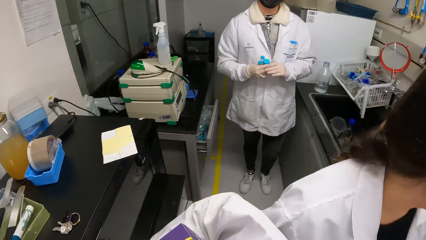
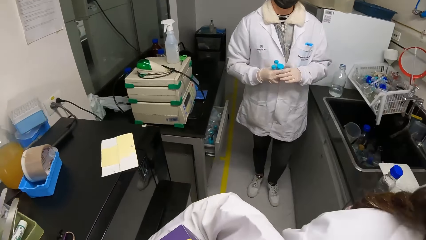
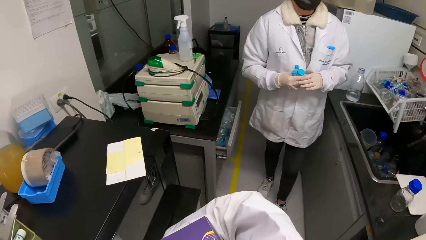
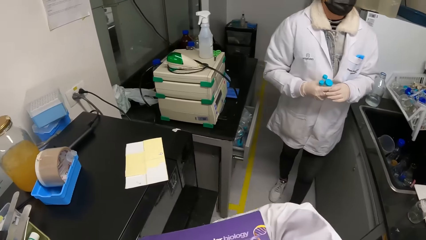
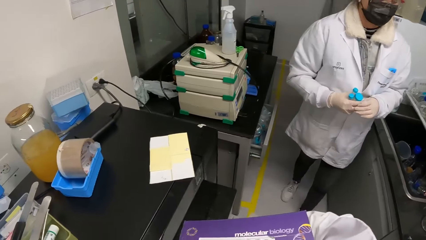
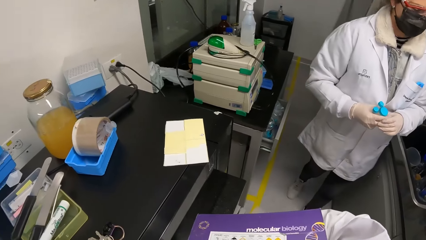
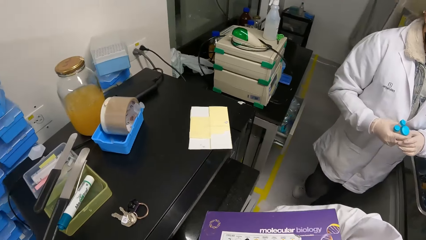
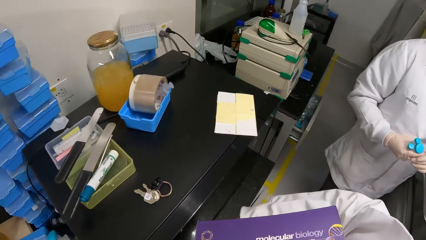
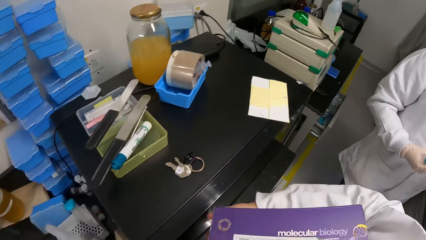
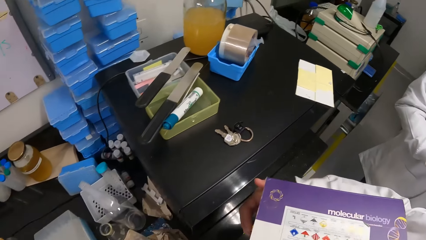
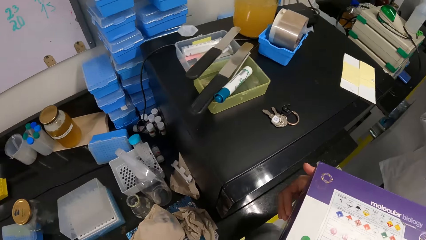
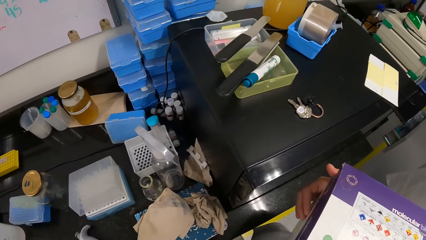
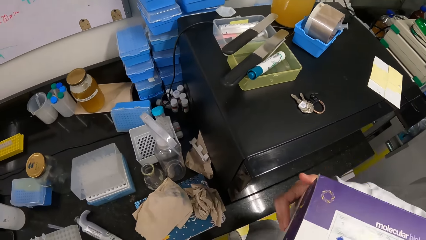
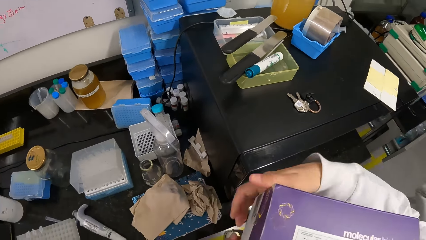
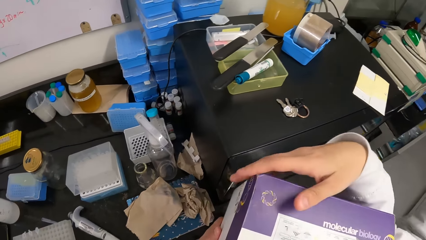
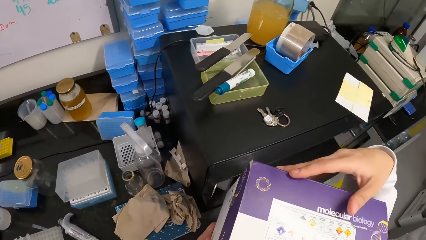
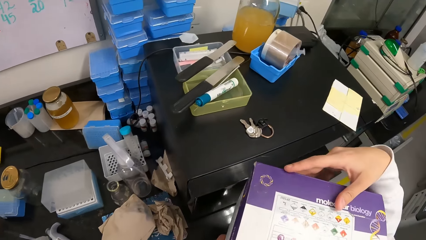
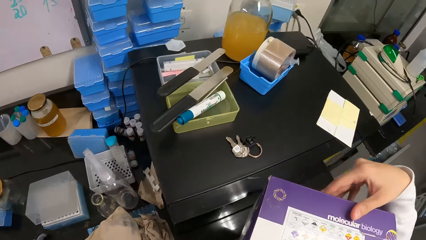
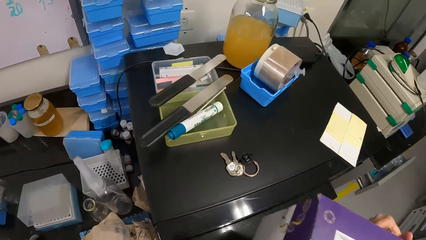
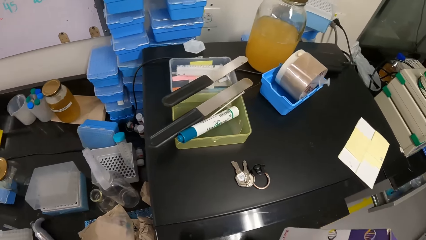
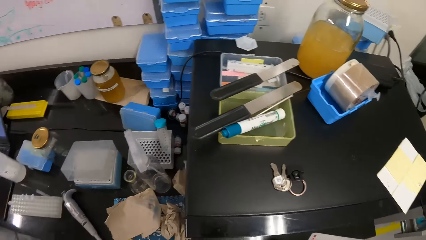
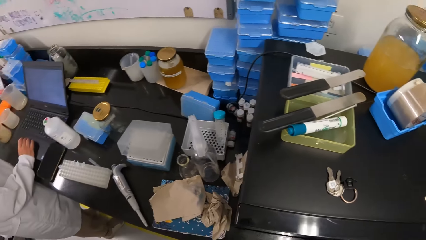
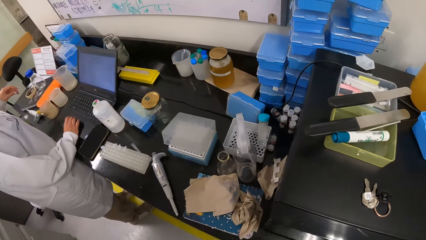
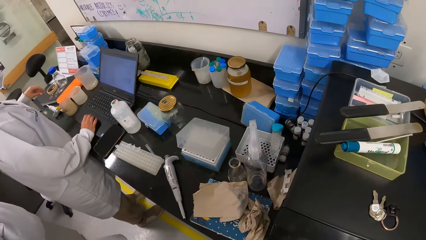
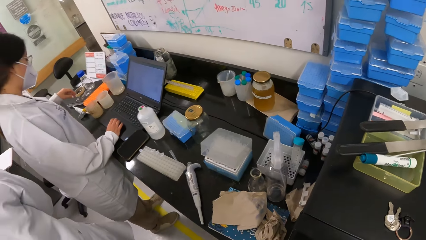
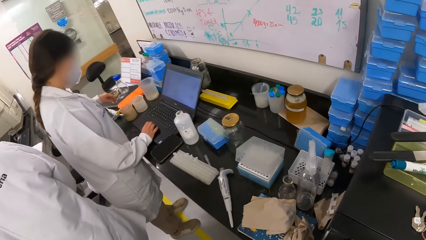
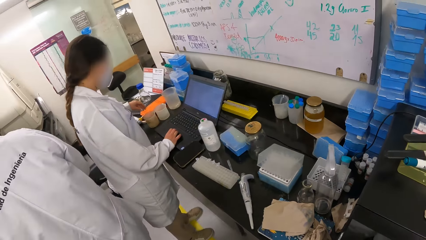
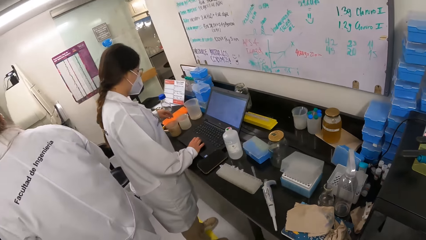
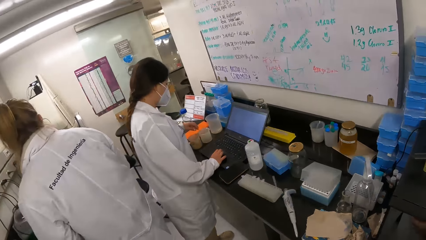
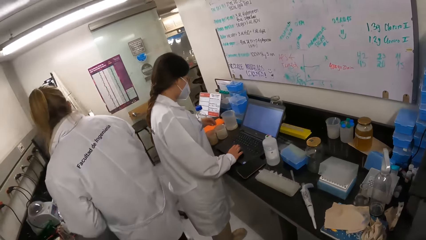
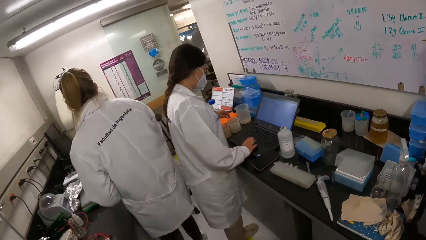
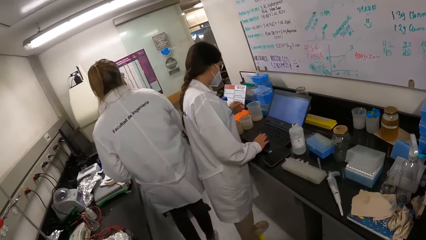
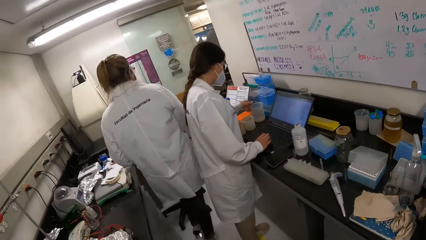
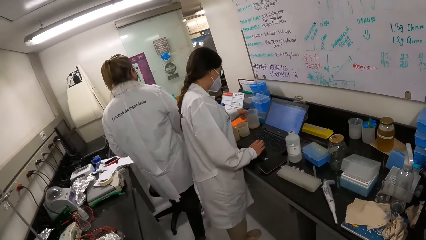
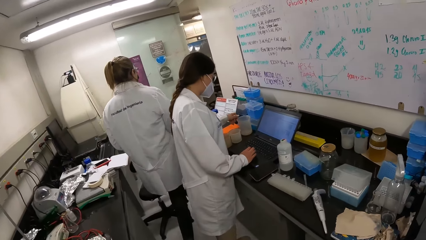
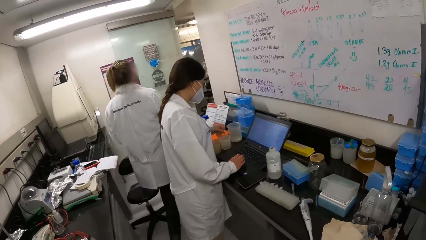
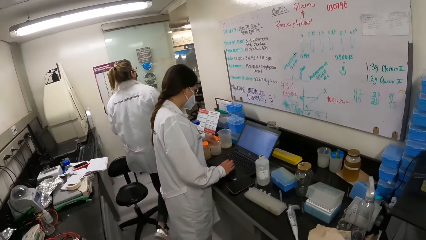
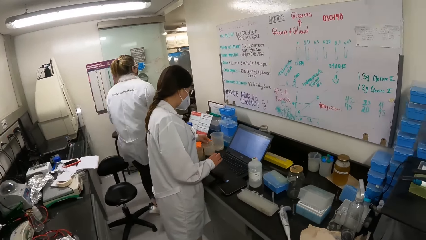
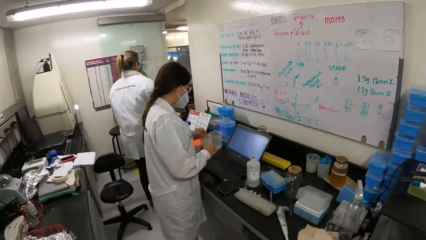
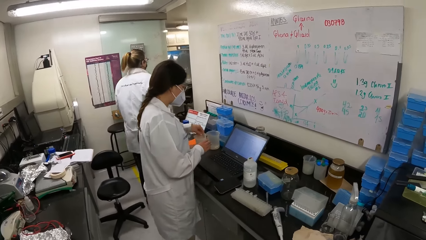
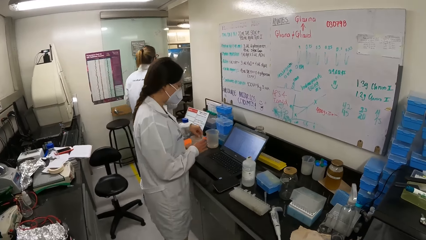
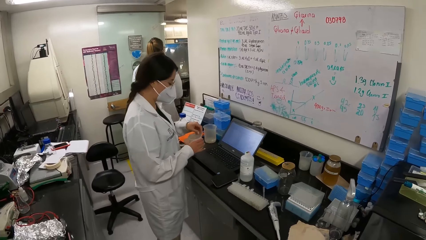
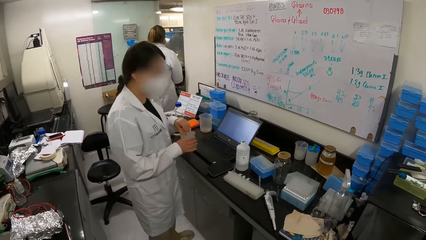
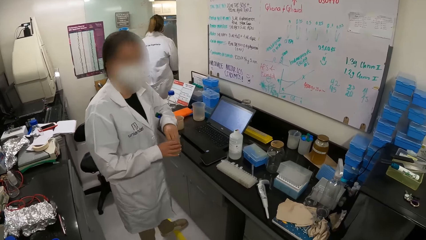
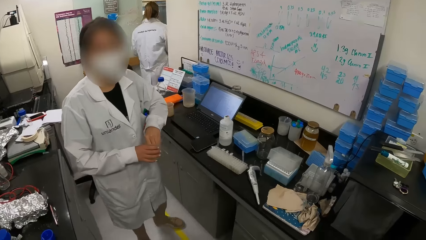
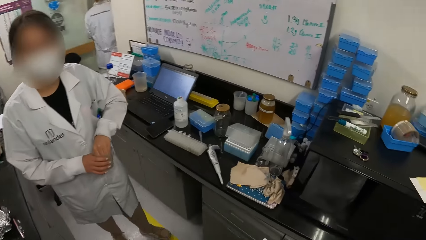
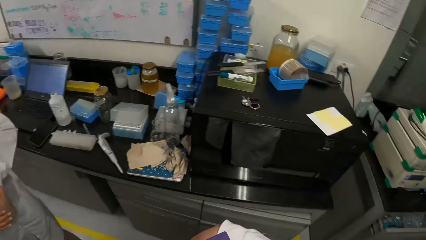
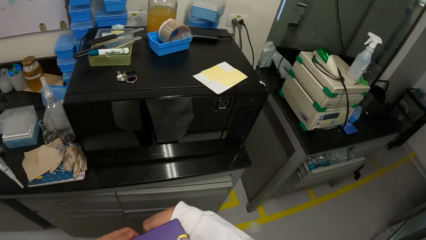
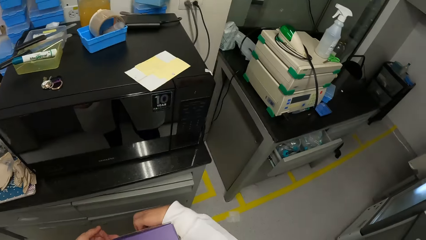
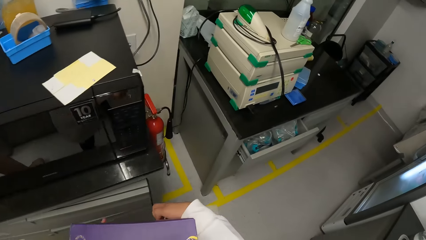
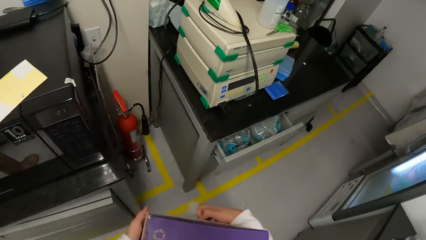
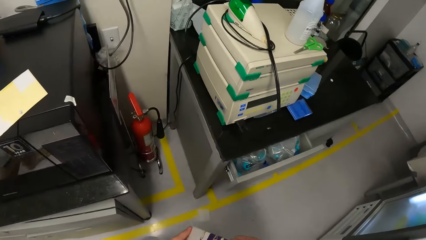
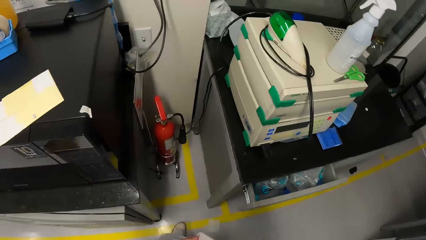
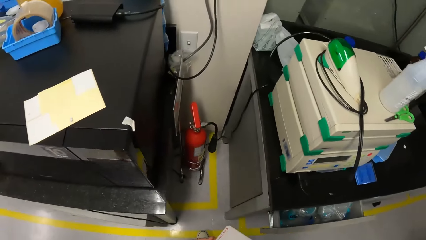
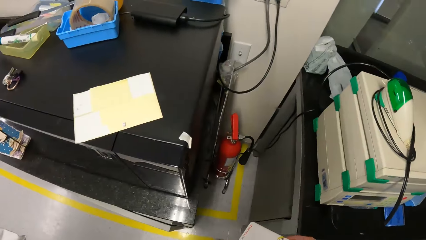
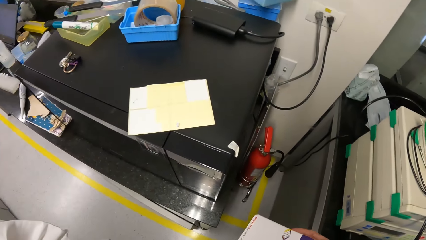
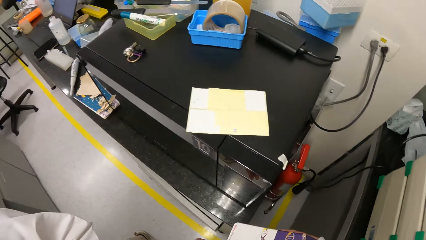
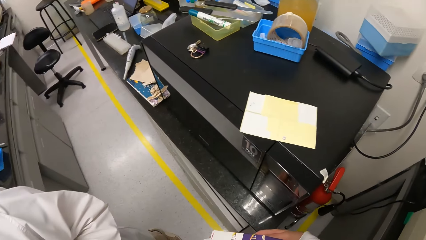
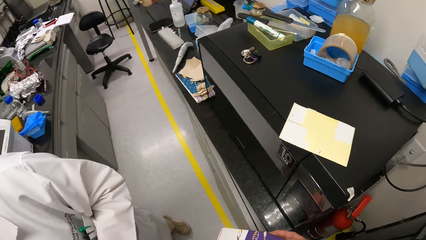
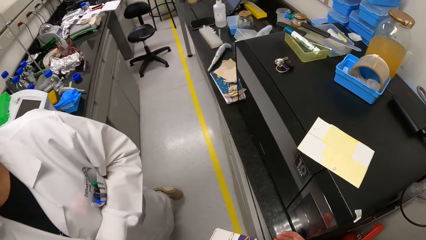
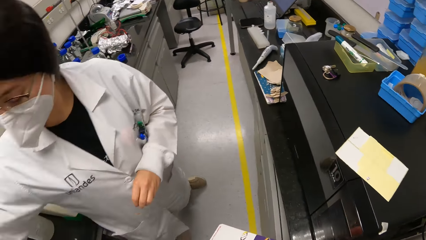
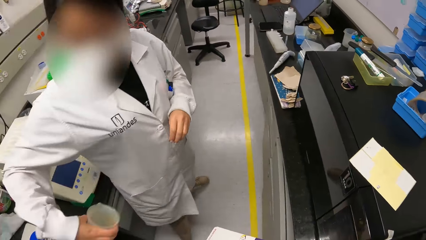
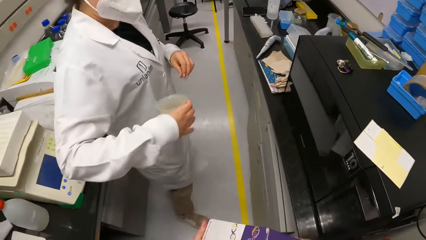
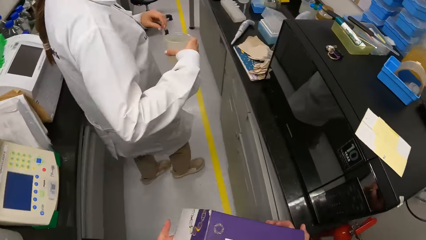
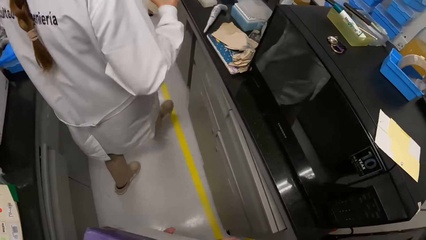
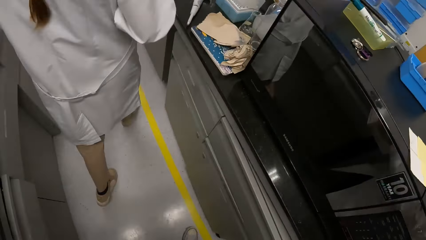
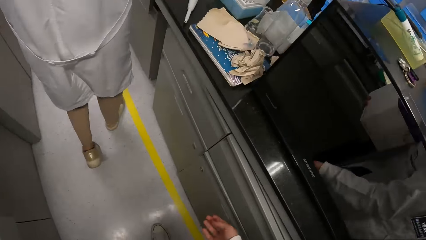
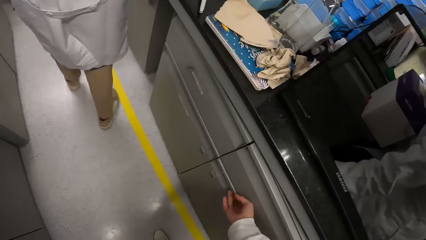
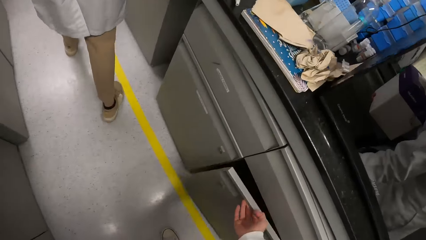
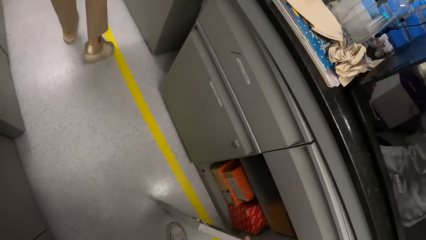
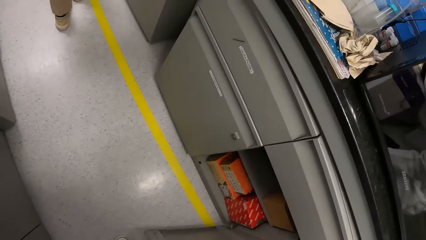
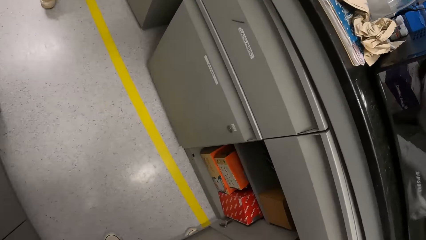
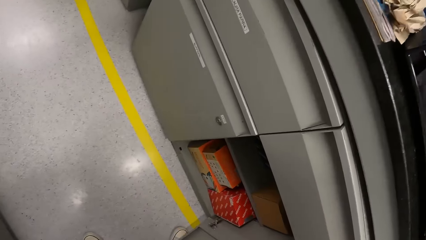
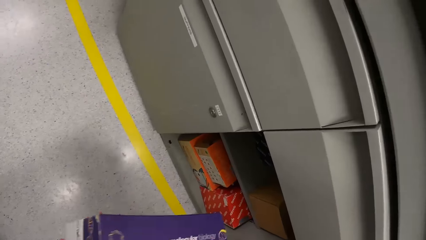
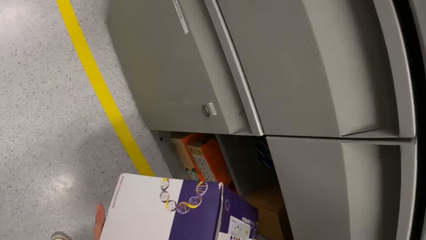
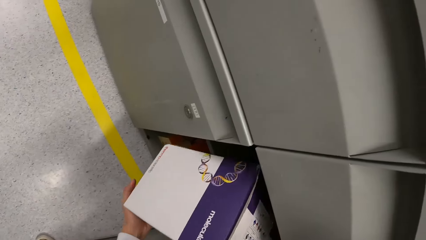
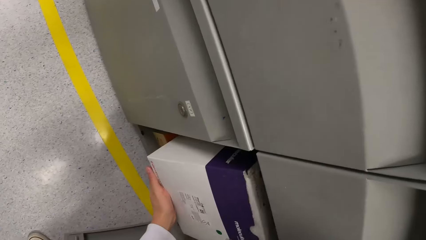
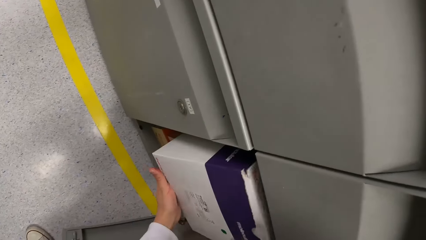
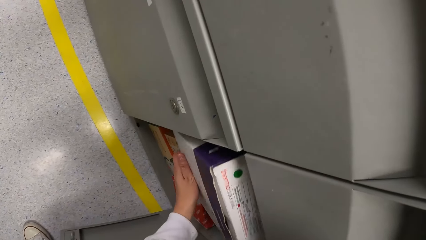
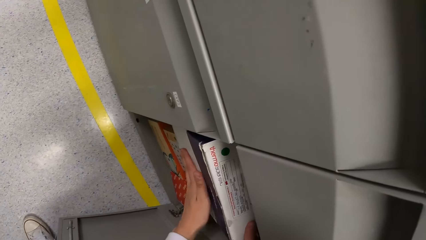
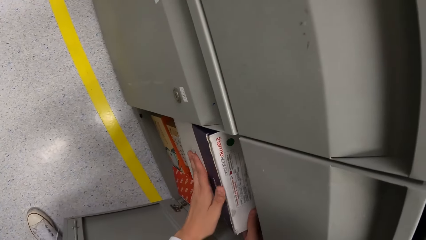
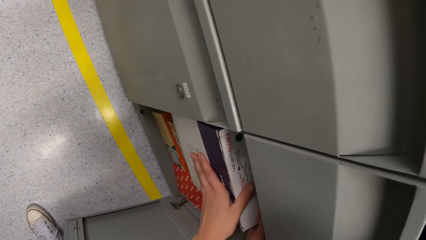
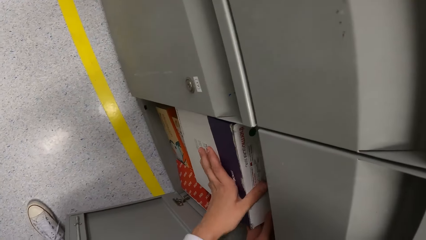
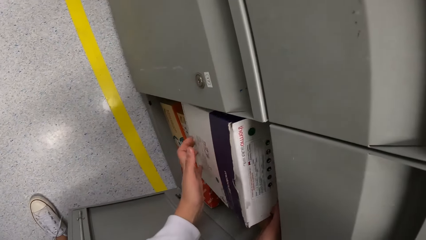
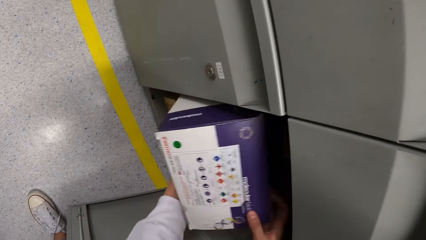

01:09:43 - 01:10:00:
The camera wearer looks around. A lady walks around. The camera wearer looks around. Another lady operates a phone. The first lady walks around. The other lady touches a container, picks up the container and holds the container. The camera wearer looks around and walks around. The other lady walks around. The camera wearer opens a cupboard. They place the box on the cupboard.
